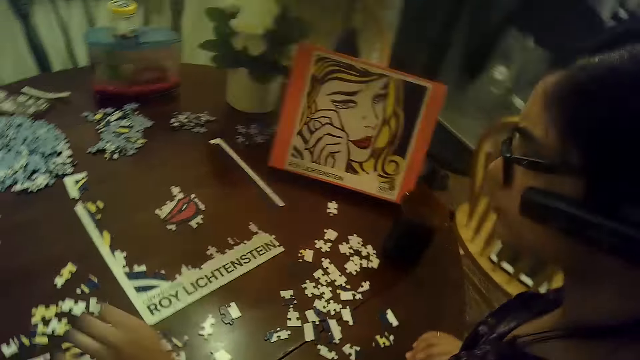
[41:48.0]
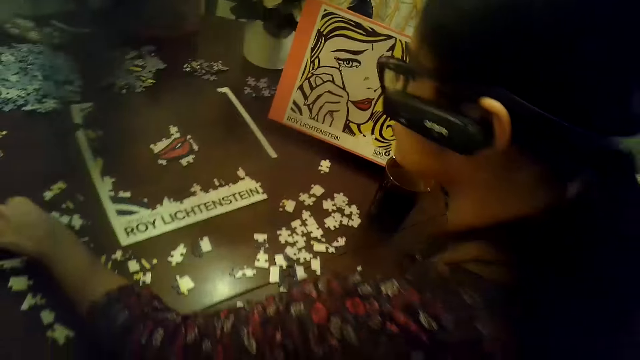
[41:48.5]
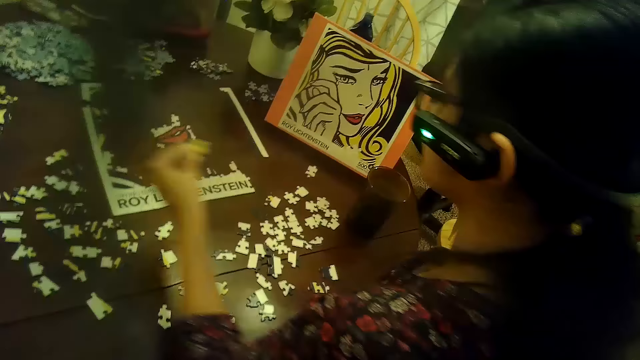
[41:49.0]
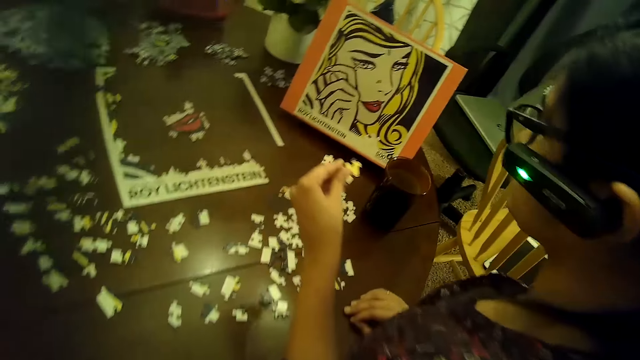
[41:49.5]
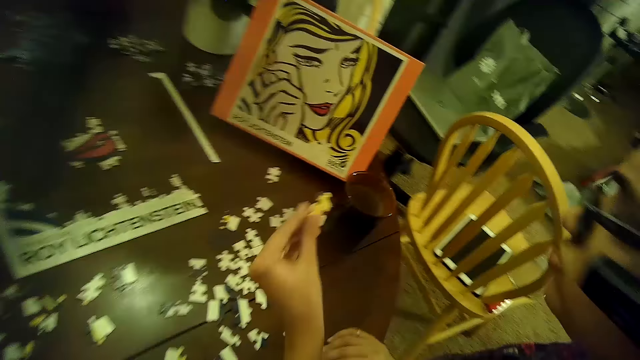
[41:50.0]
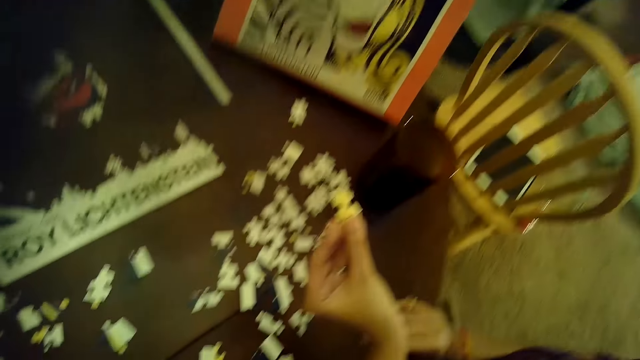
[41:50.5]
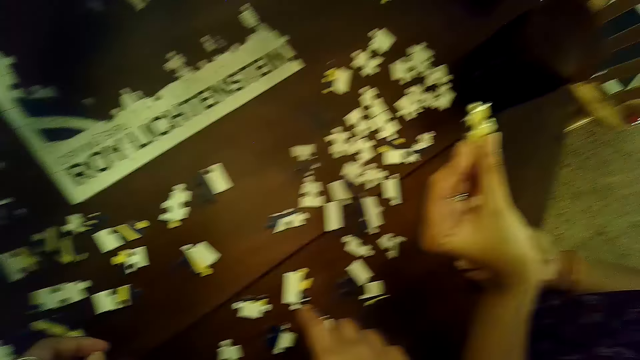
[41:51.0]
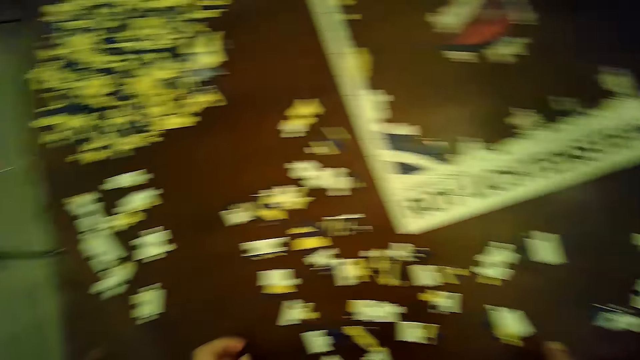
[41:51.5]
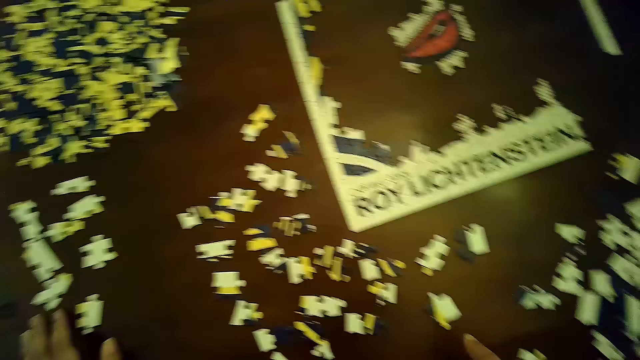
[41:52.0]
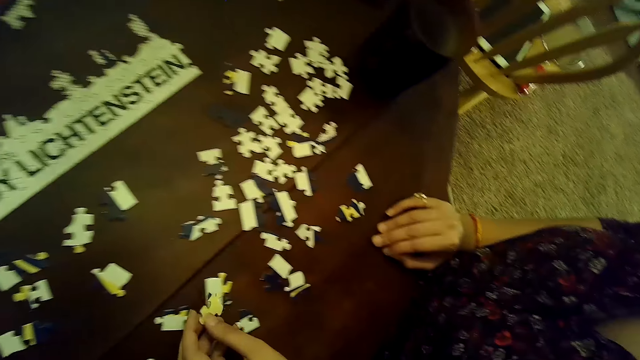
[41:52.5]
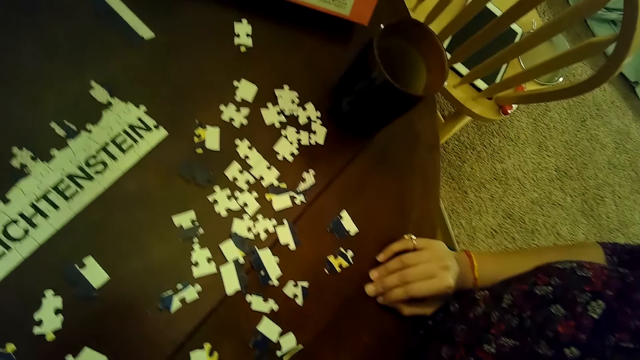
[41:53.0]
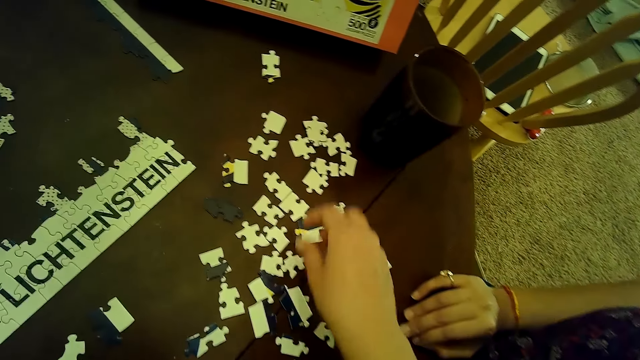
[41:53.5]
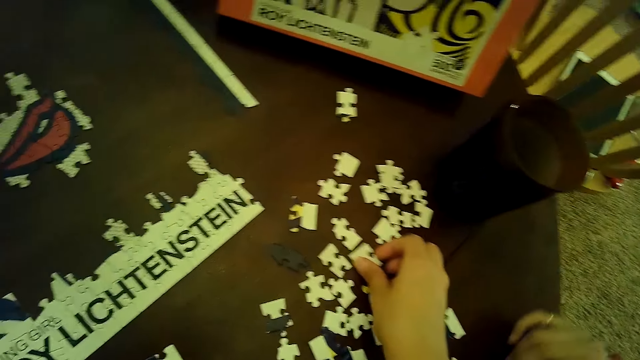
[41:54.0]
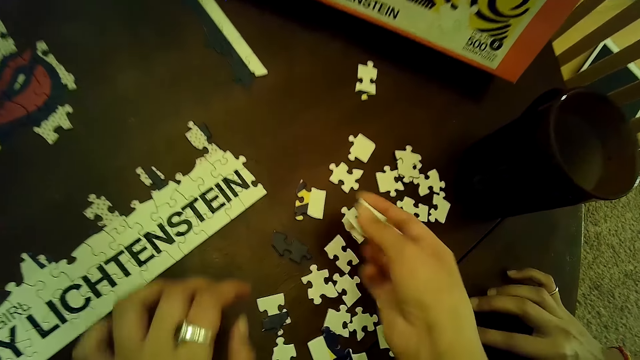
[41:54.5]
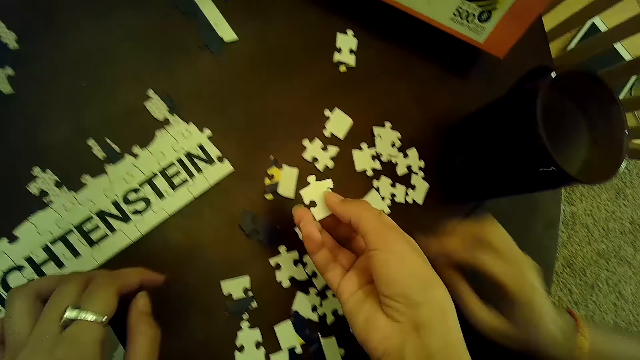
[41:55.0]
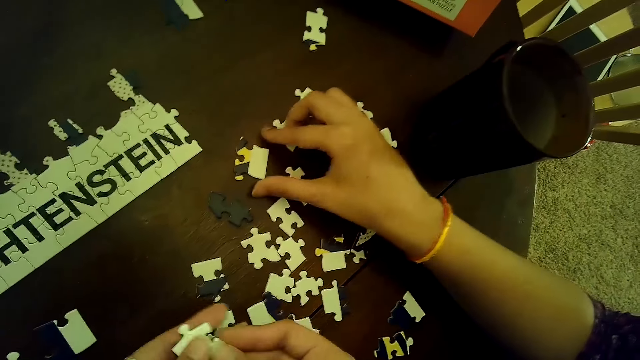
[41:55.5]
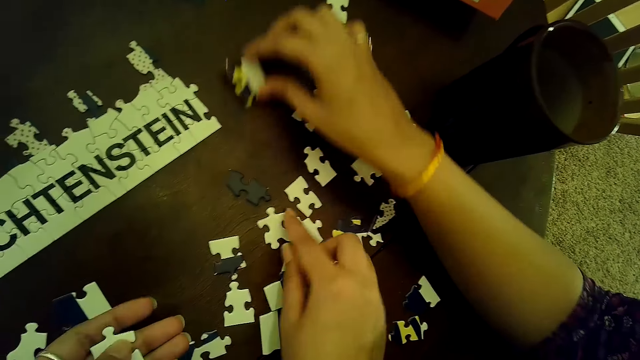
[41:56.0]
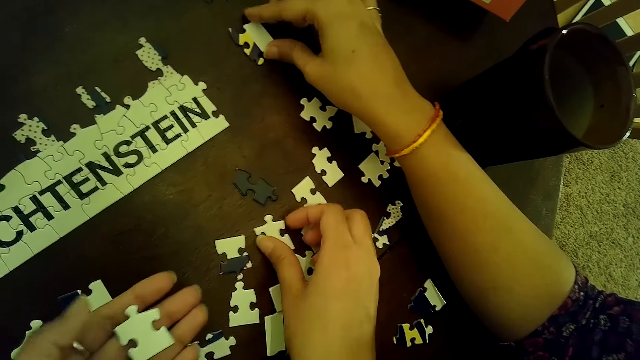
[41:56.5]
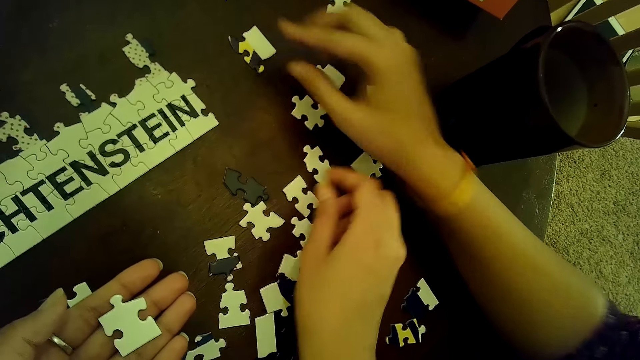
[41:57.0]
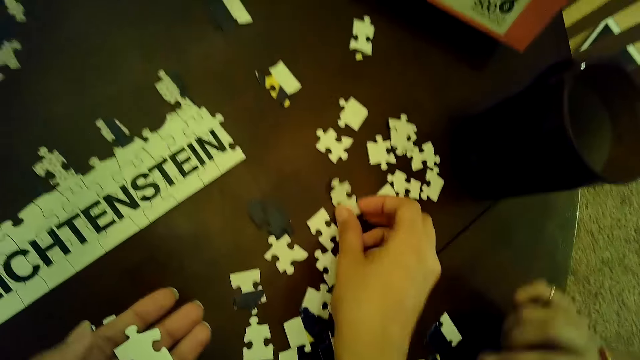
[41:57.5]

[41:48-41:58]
The woman picks a puzzle piece or card from the table with her left hand. The camera wearer moves a card on the table. The woman places the puzzle piece on the table with her left hand. The camera wearer picks a puzzle piece from the table with her right hand and passes the puzzle piece to her left hand with her right hand. The woman picks a card on the table and moves a puzzle piece with her right hand. The camera wearer moves a puzzle piece with her right hand and picks a puzzle piece from the table with her right hand.

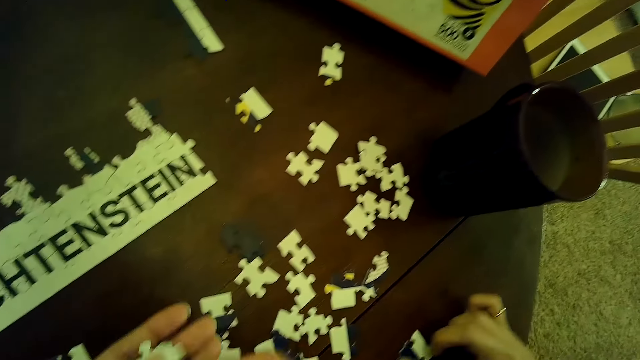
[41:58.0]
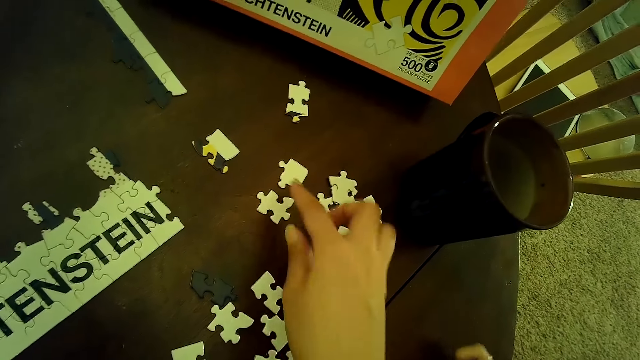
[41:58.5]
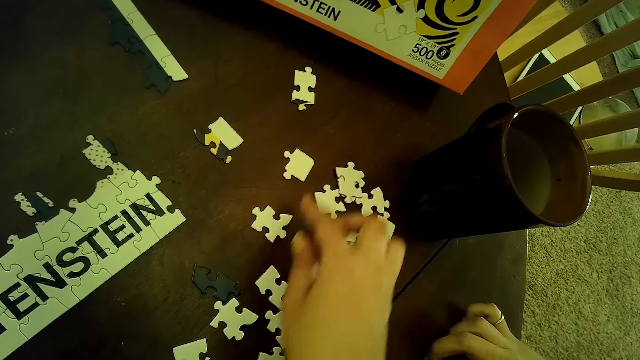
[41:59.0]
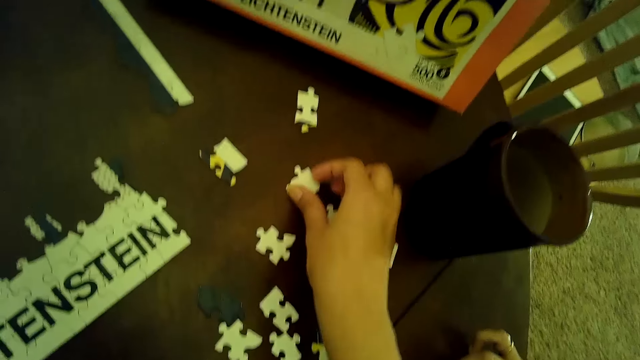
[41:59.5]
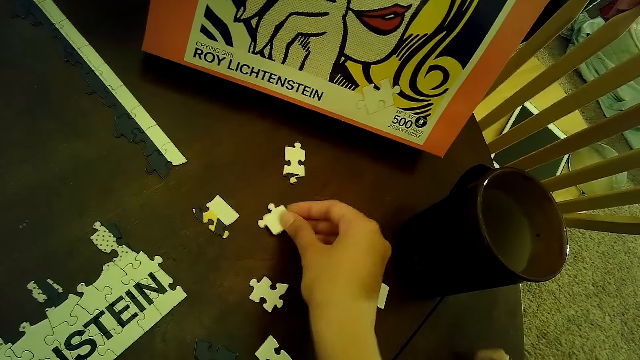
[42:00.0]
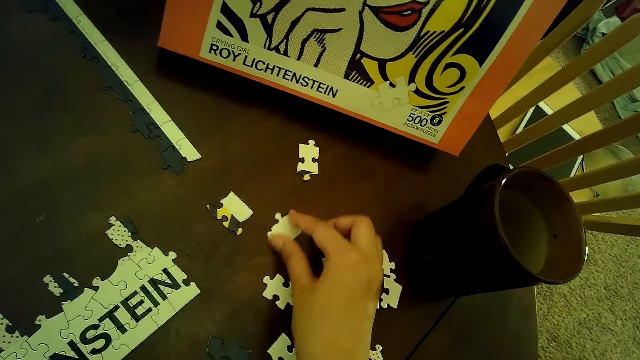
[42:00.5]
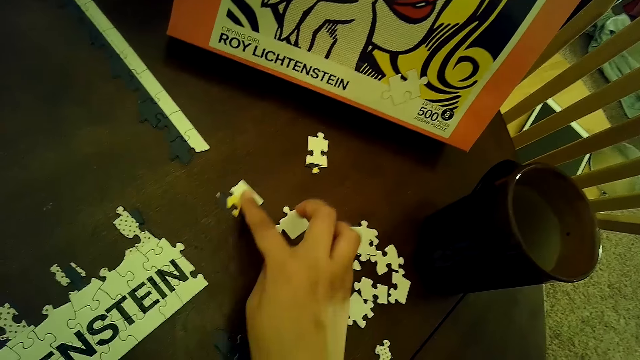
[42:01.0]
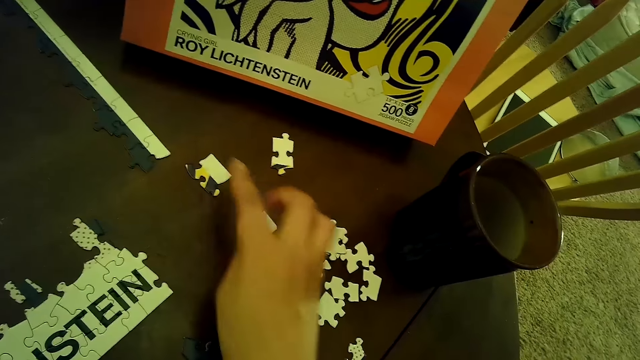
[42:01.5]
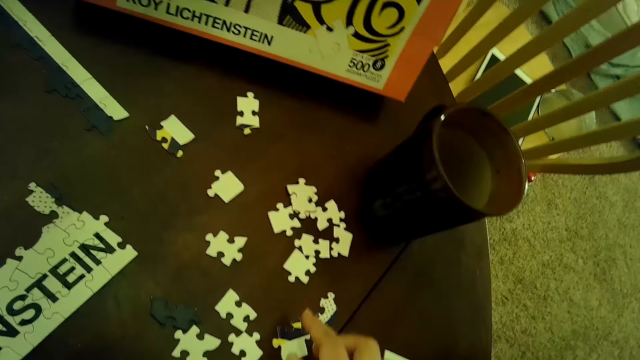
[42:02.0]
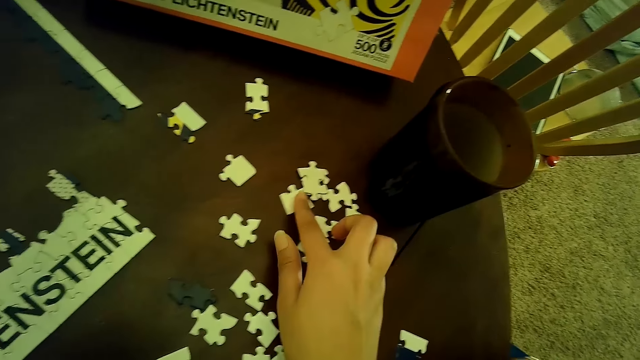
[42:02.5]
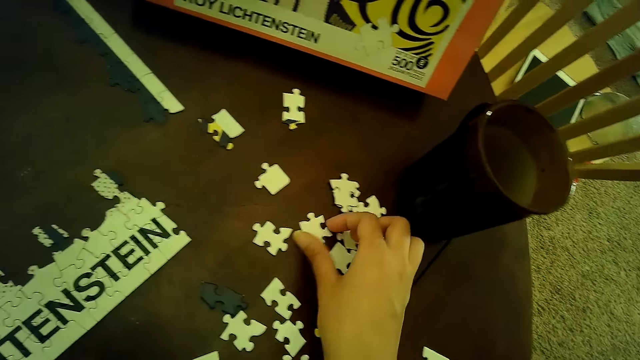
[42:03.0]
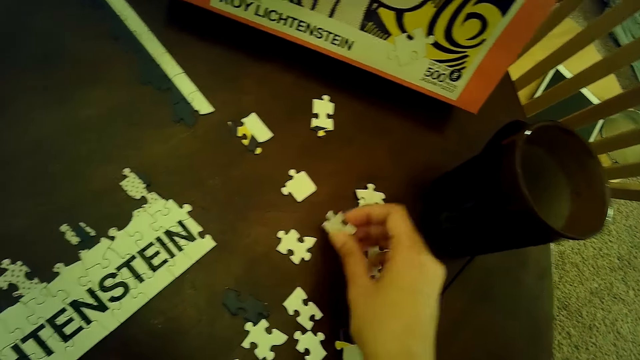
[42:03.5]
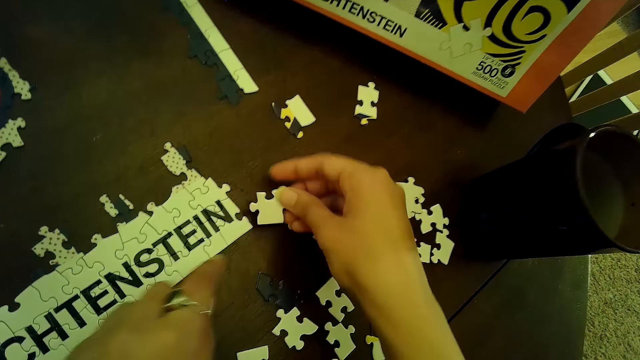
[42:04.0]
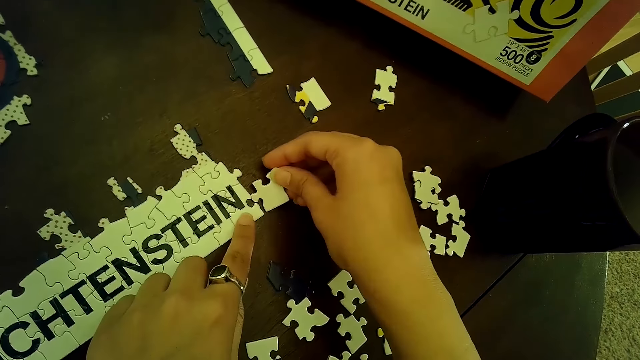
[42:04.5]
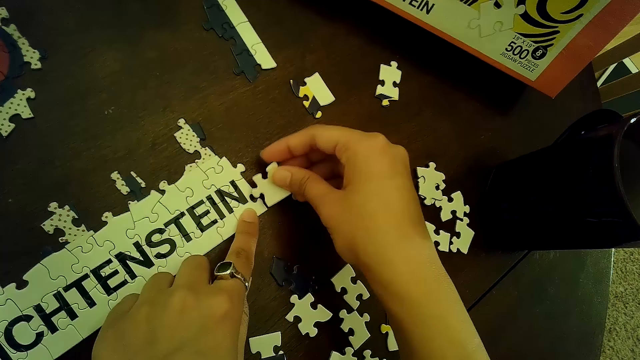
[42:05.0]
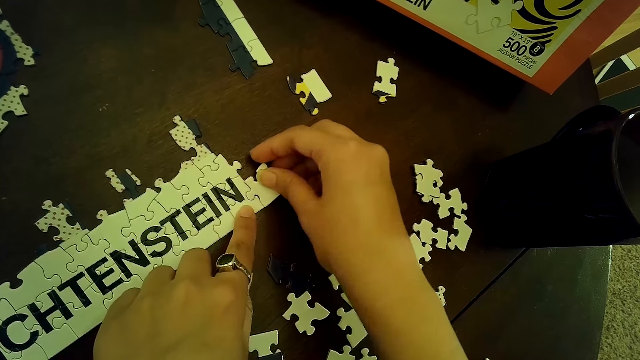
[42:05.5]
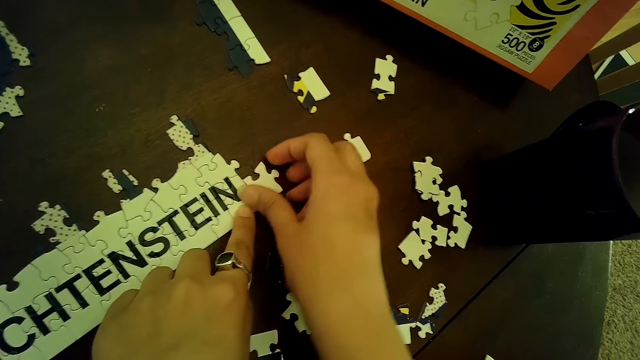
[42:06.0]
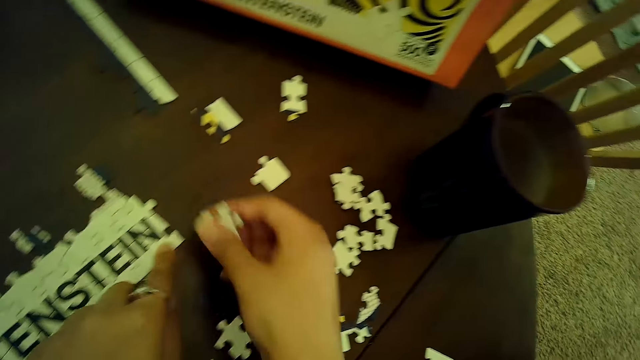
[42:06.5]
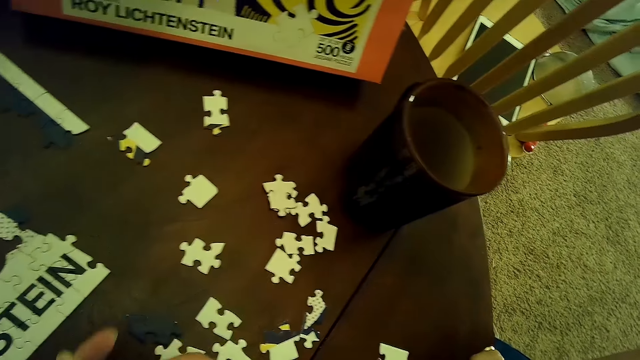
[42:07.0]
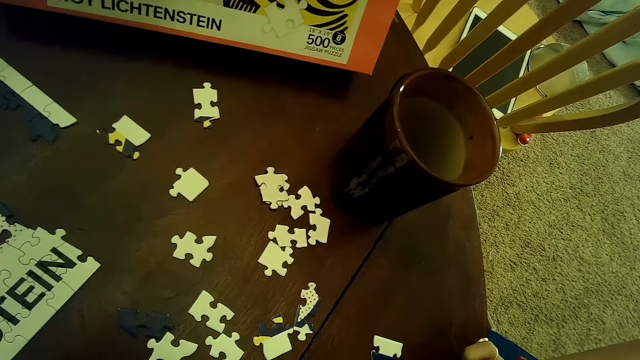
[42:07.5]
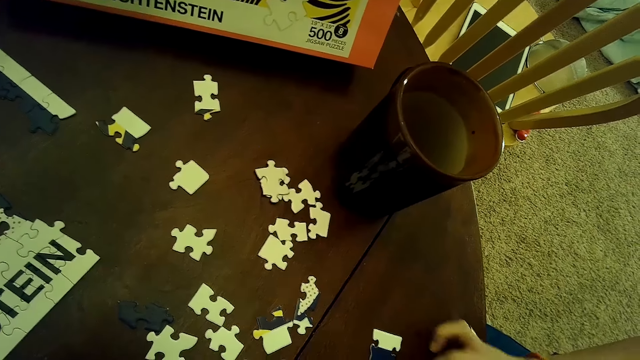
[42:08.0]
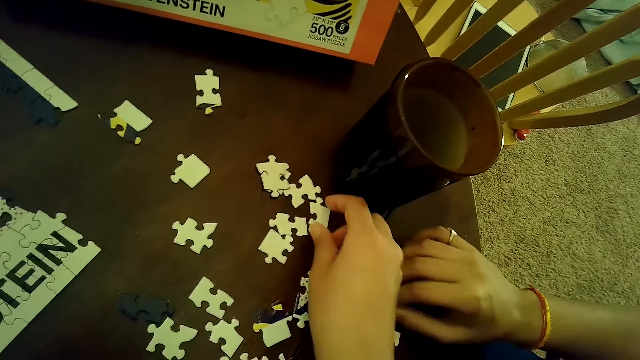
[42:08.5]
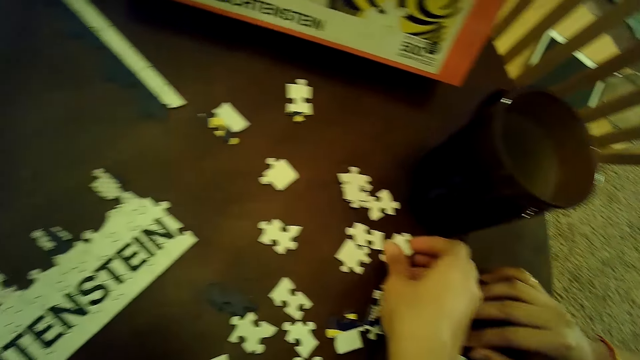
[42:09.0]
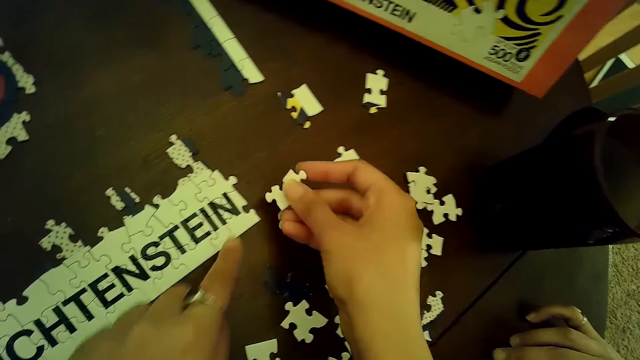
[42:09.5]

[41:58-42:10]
The camera wearer passes the puzzle piece to her left hand with her right hand. She moves the puzzle piece with her right hand. She picks the puzzle piece from the table with her right hand. She places the puzzle piece on the table with her right hand. She moves the puzzle piece with her right hand. She moves the puzzle piece on the table with her right hand. She moves the puzzle piece with her right hand again. She picks the puzzle piece from the table with her right hand. She connects the puzzle piece to the puzzle with her right hand. She removes the puzzle piece with her right hand. She picks the puzzle piece from the table with her right hand.
